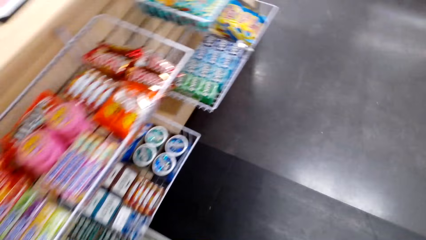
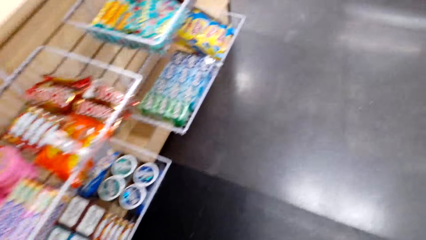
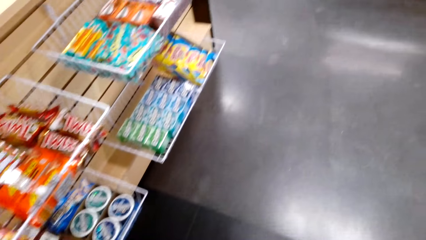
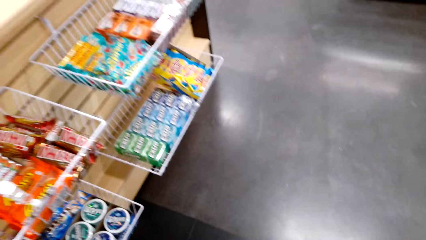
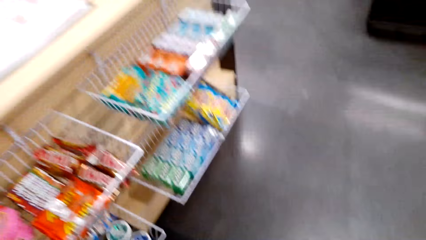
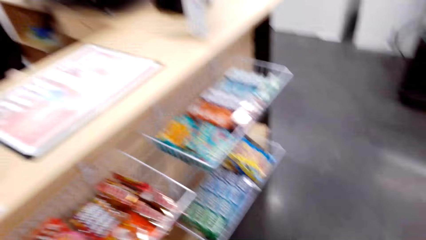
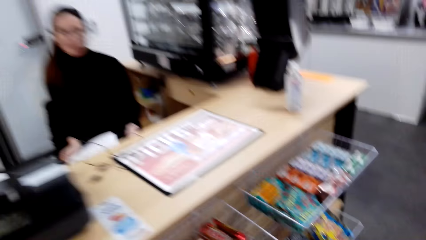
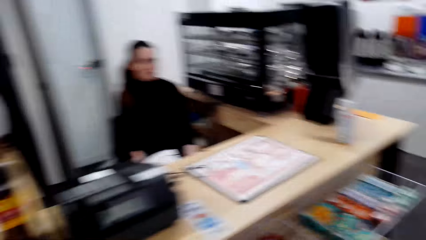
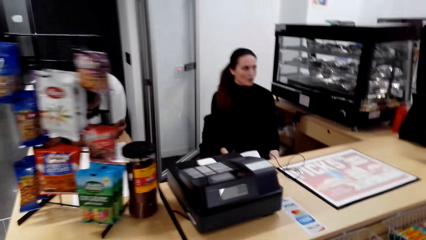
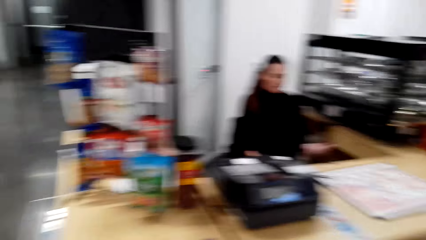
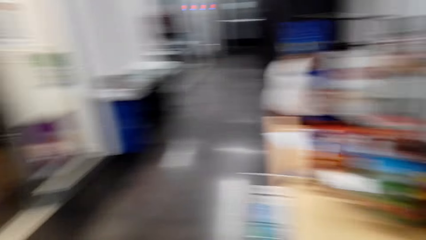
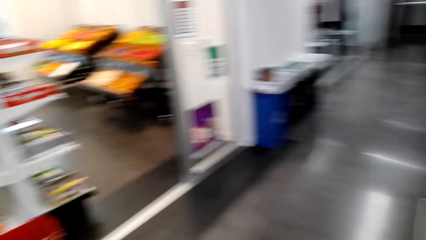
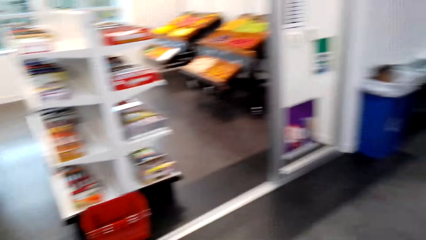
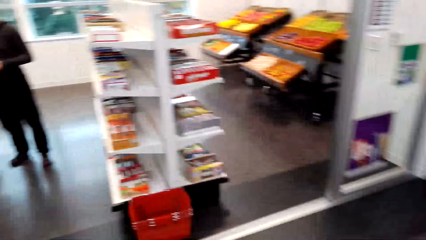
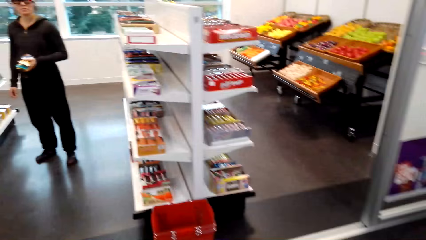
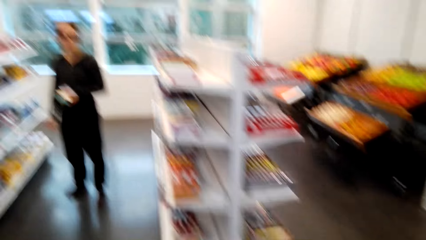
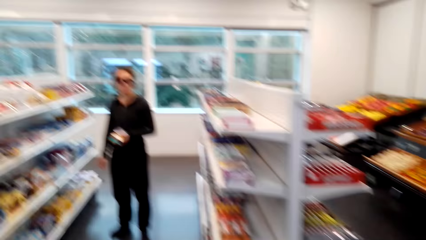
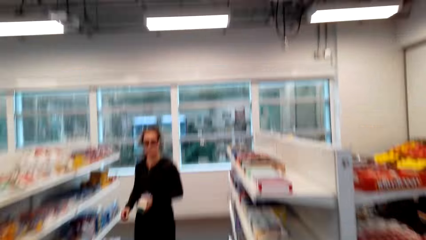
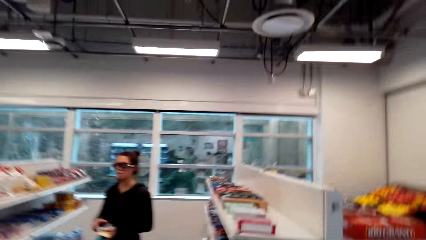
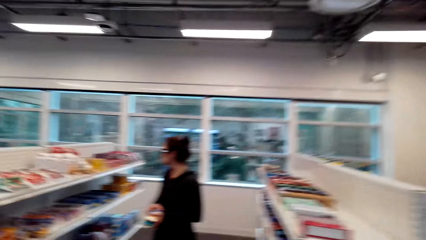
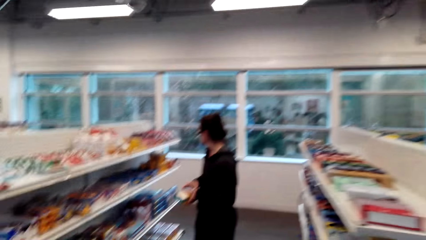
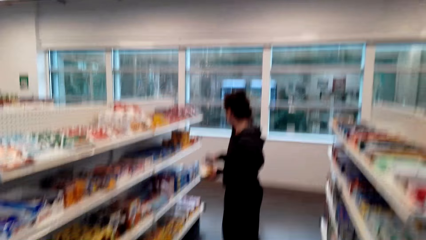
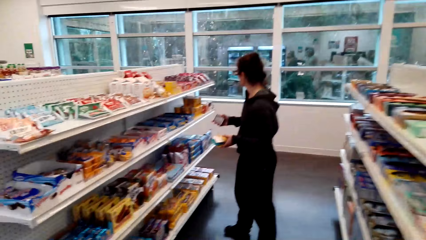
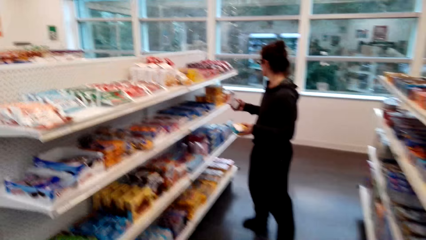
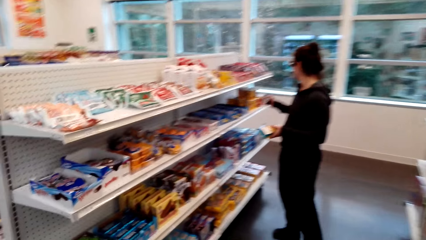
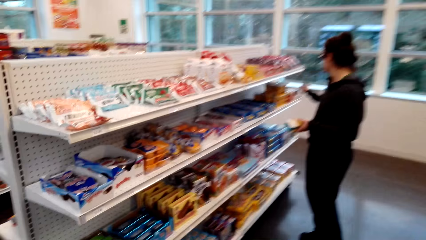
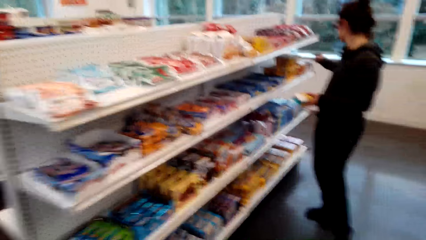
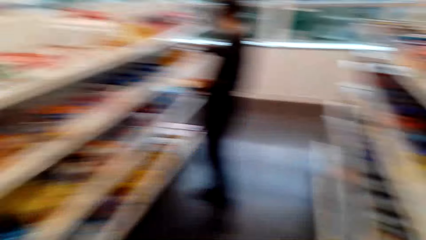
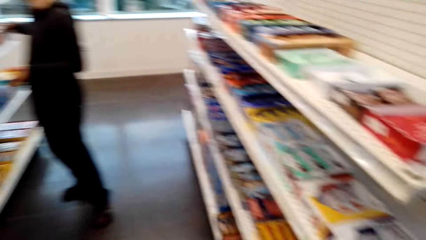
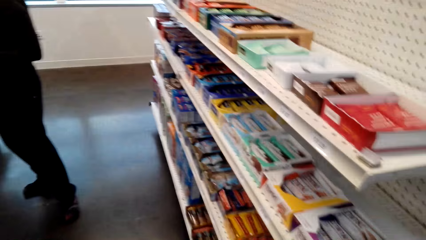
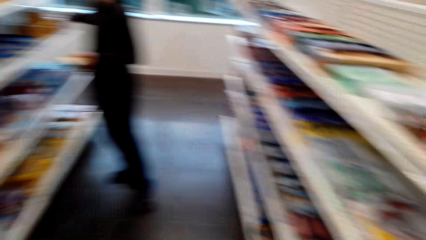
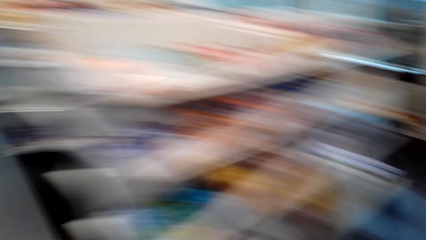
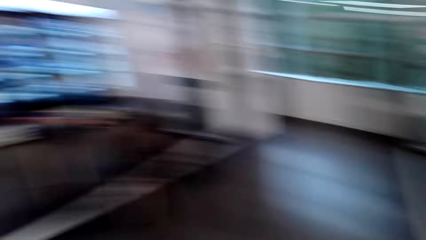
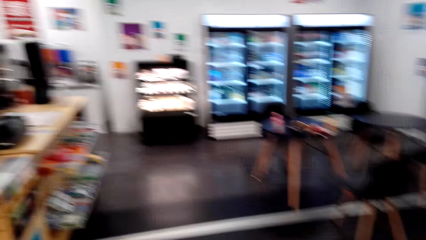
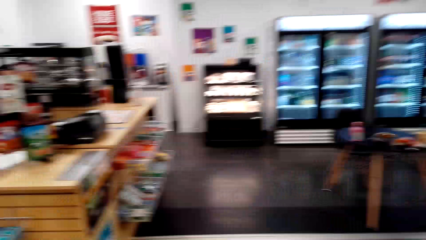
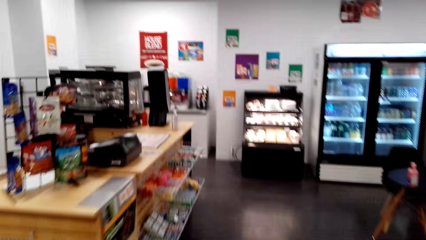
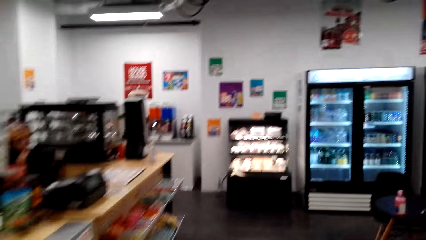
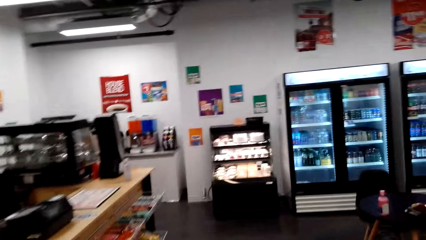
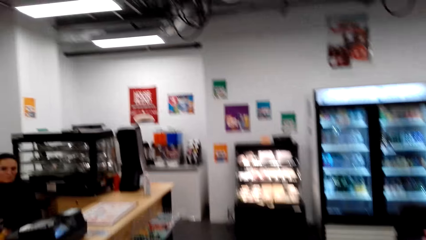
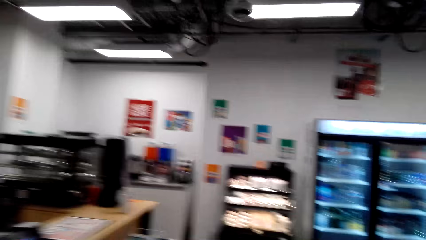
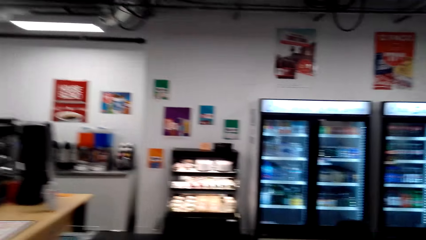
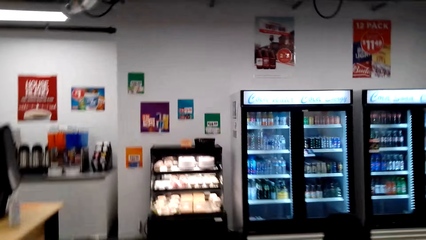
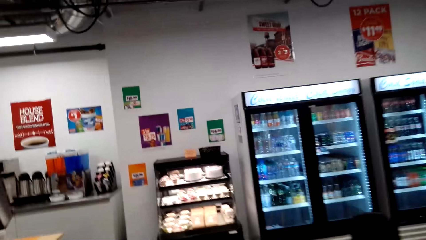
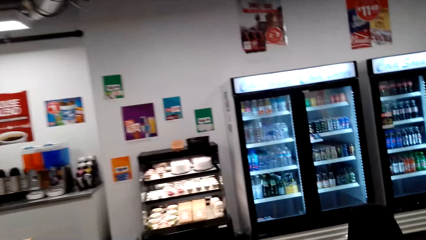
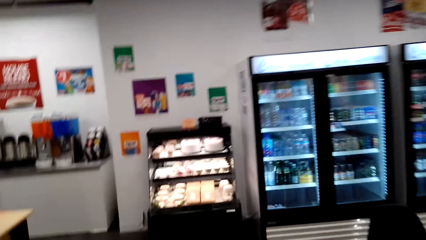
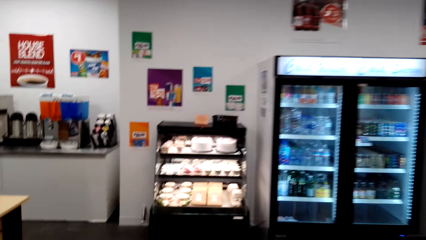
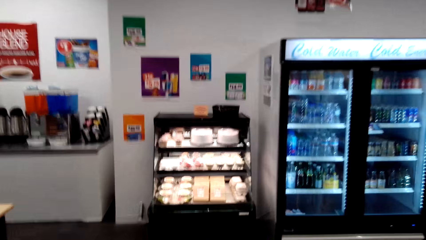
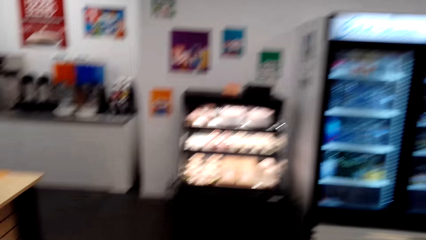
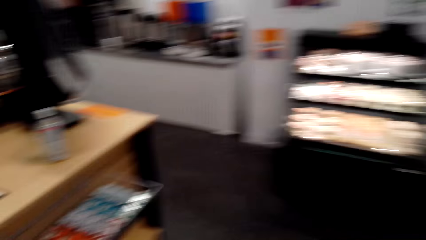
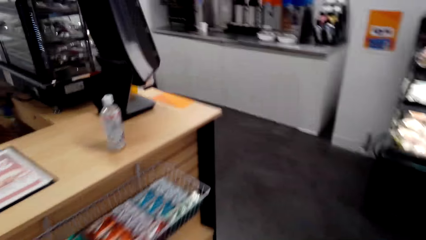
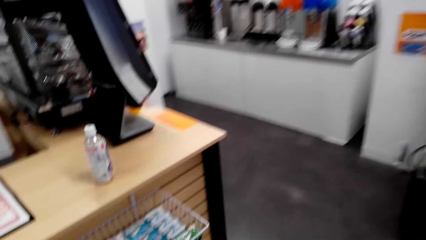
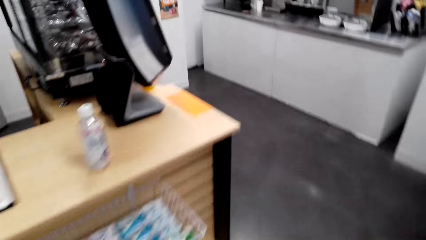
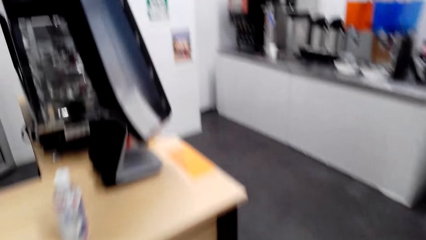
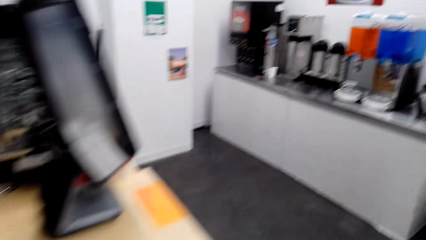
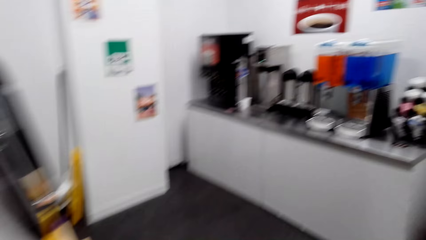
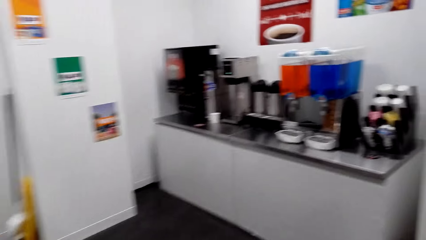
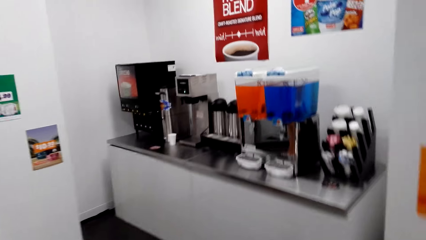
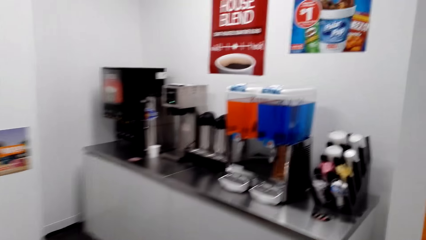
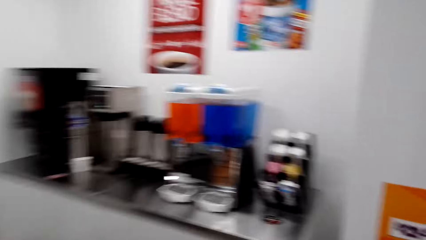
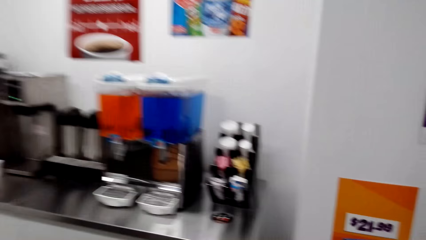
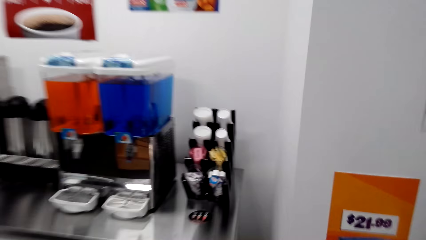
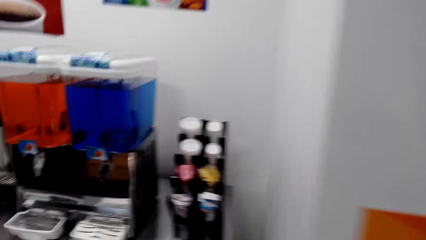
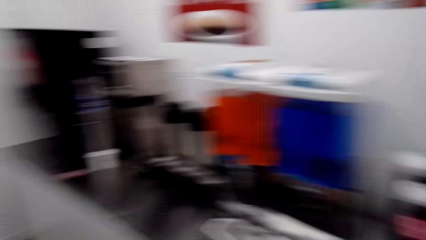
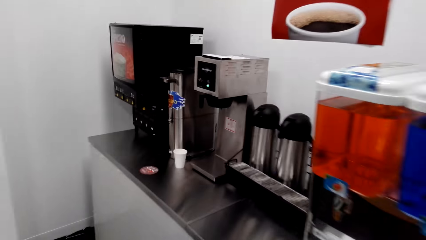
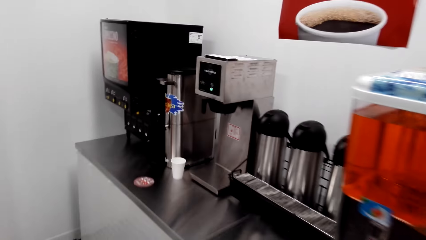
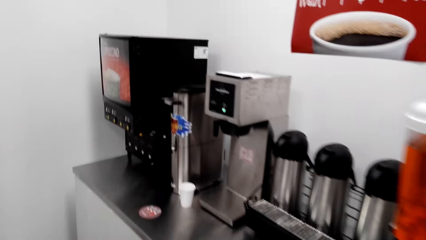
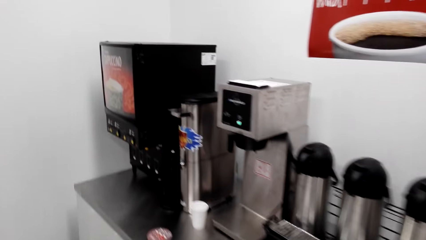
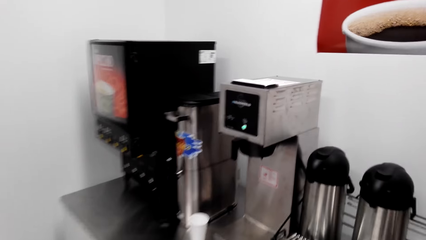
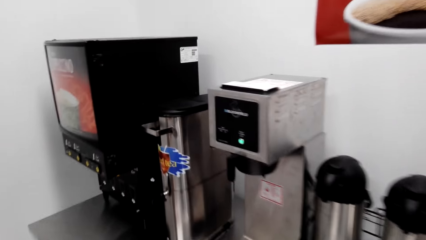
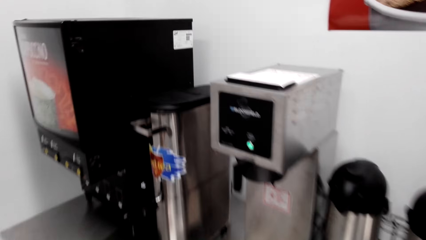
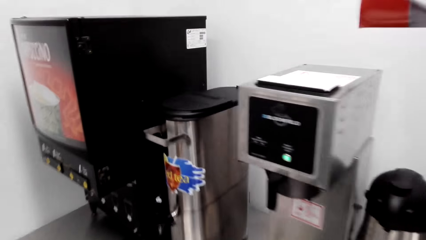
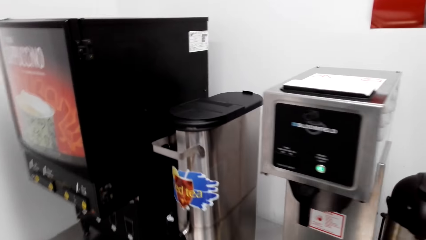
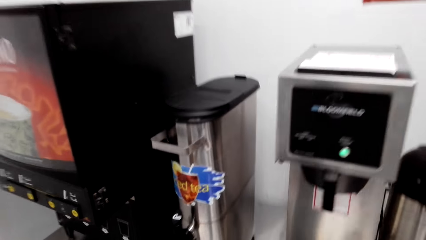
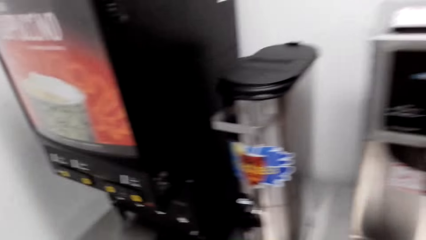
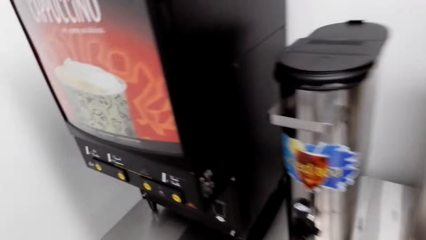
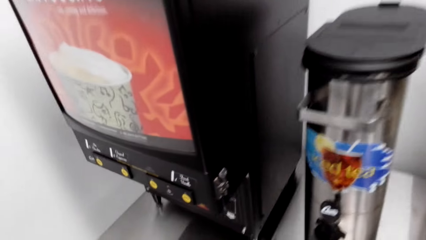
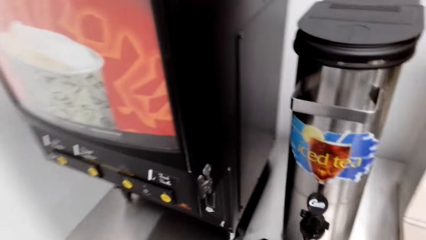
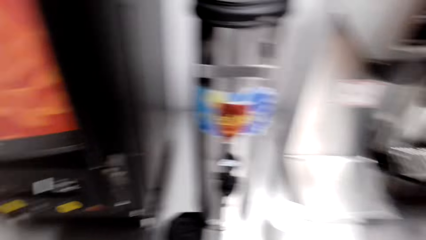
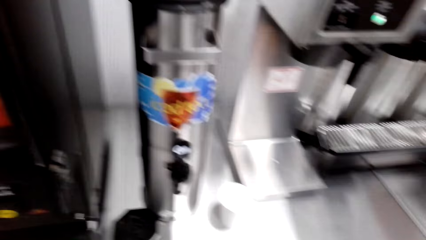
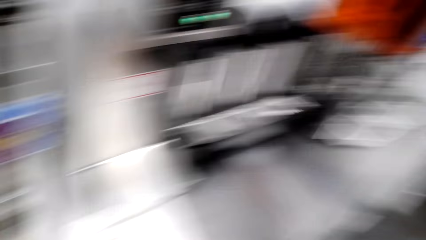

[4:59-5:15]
A lady returns a pack to the shelf. The camera wearer stands.
